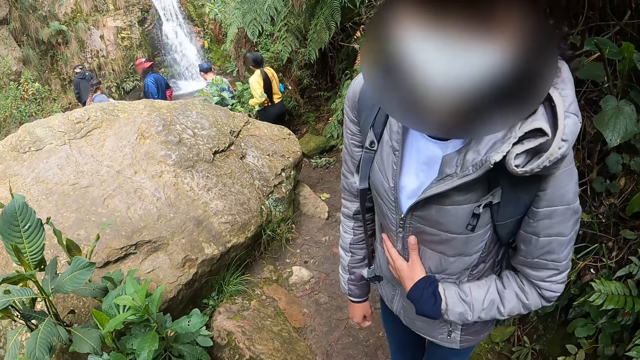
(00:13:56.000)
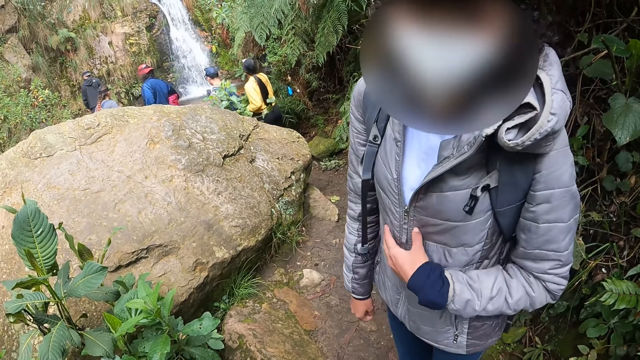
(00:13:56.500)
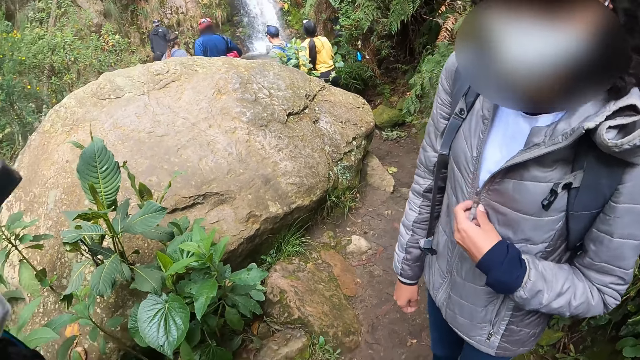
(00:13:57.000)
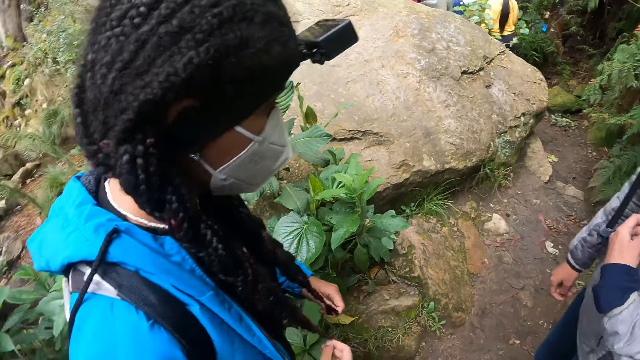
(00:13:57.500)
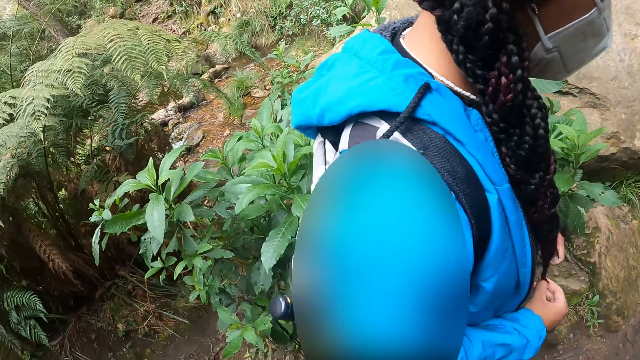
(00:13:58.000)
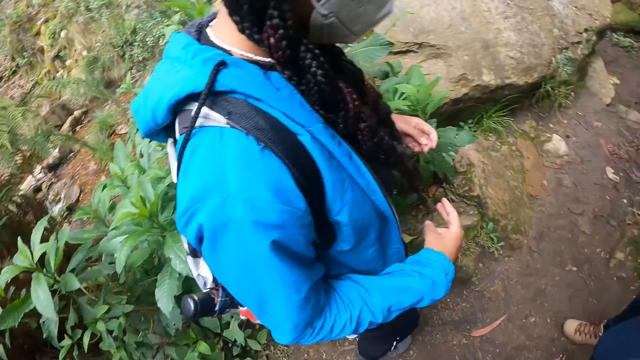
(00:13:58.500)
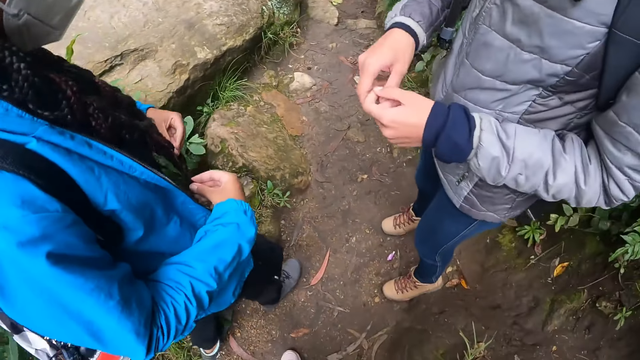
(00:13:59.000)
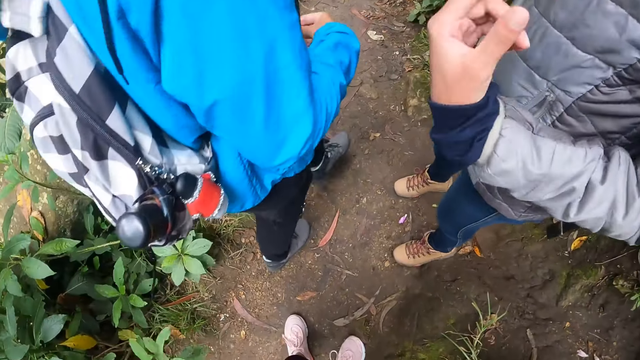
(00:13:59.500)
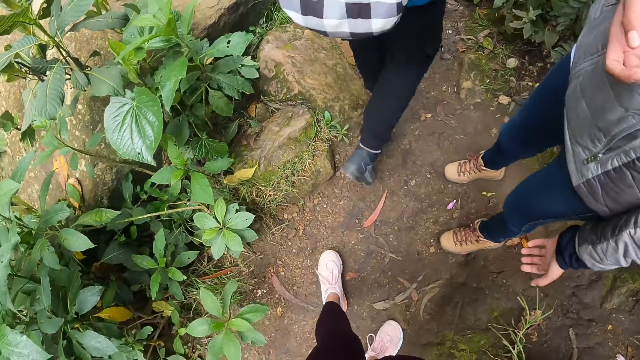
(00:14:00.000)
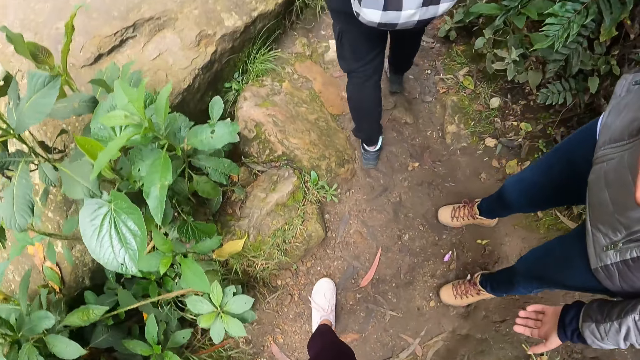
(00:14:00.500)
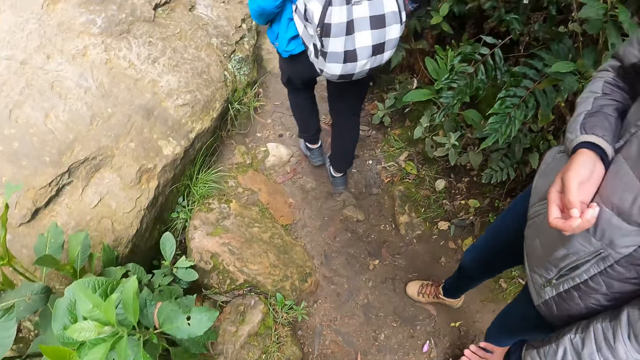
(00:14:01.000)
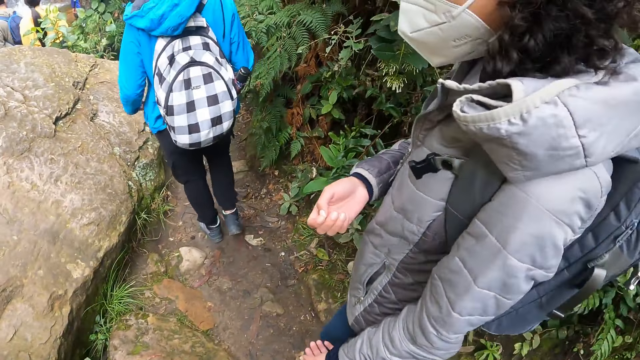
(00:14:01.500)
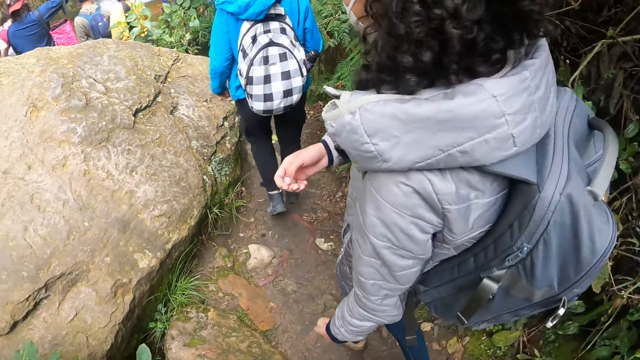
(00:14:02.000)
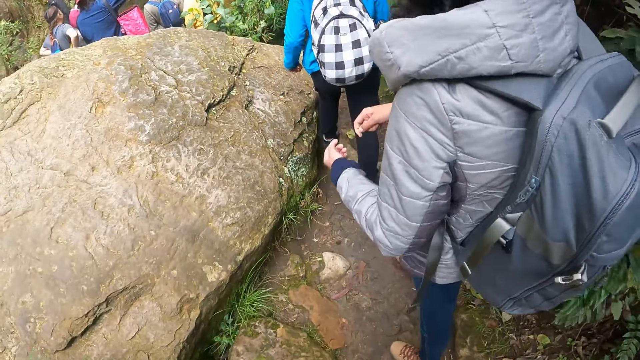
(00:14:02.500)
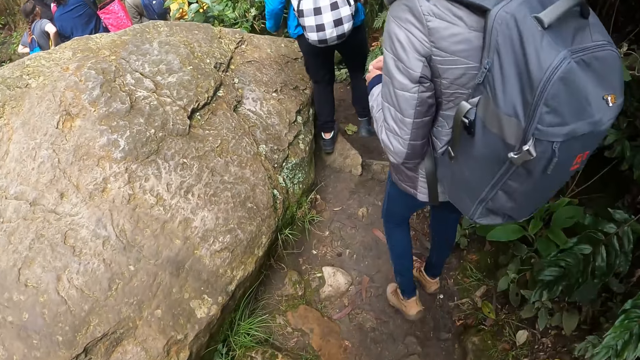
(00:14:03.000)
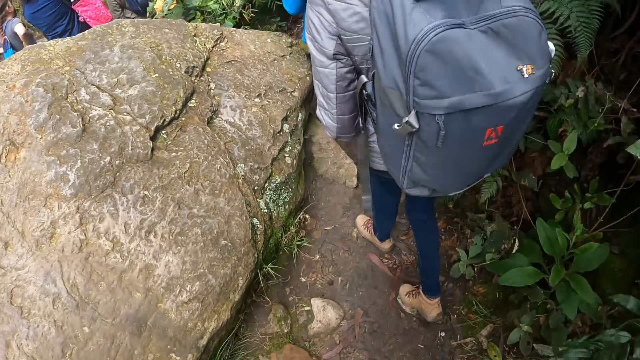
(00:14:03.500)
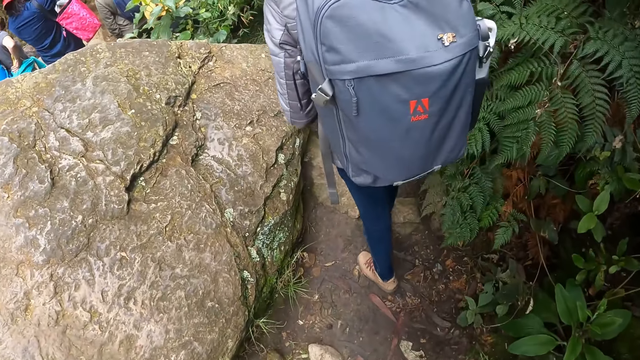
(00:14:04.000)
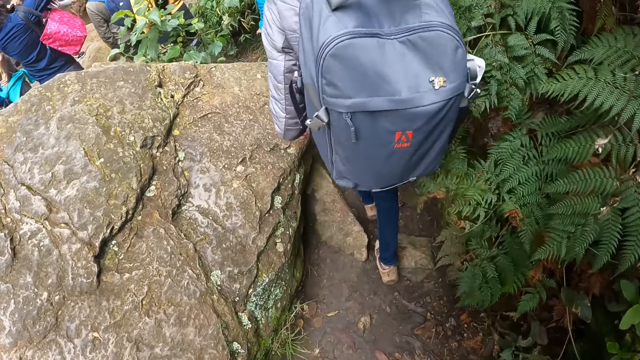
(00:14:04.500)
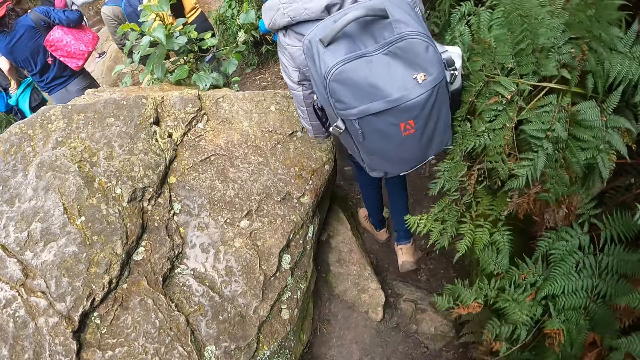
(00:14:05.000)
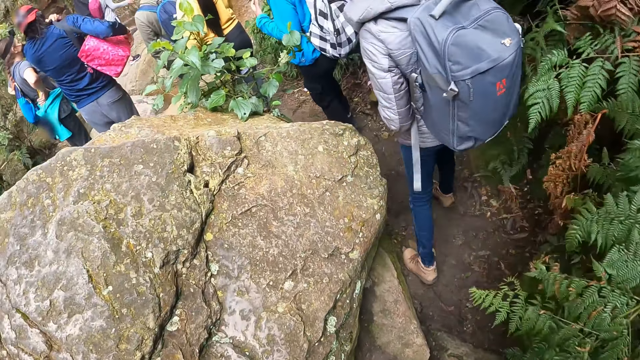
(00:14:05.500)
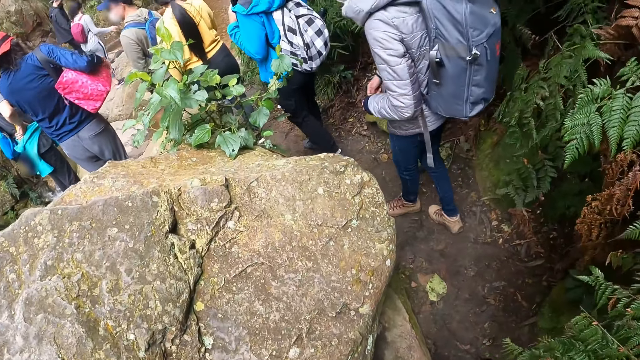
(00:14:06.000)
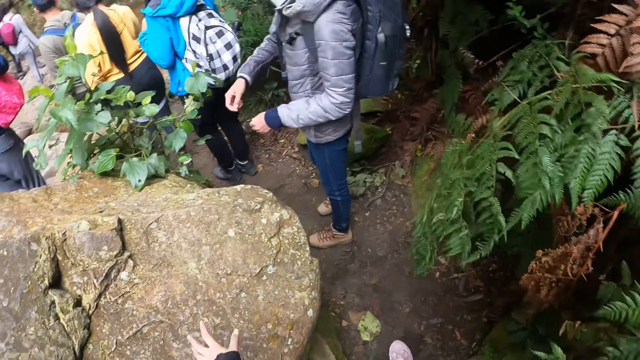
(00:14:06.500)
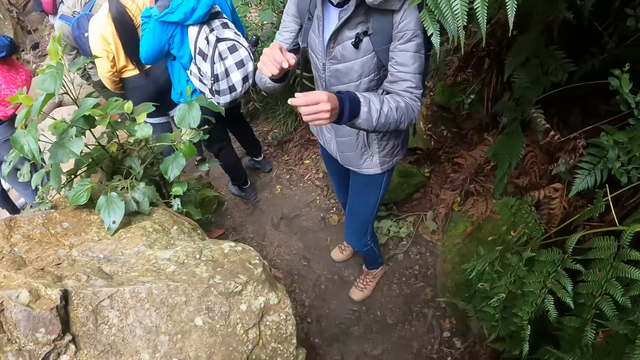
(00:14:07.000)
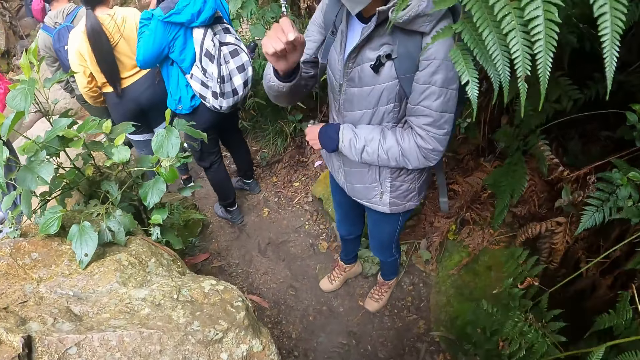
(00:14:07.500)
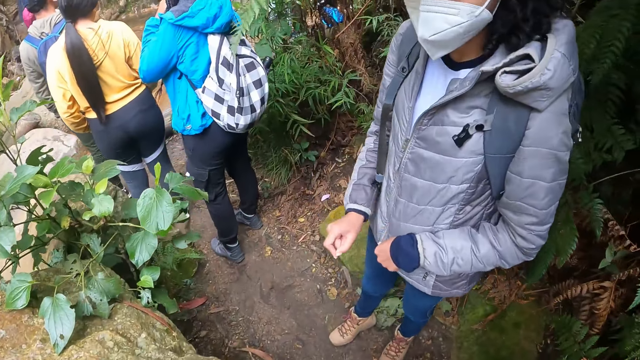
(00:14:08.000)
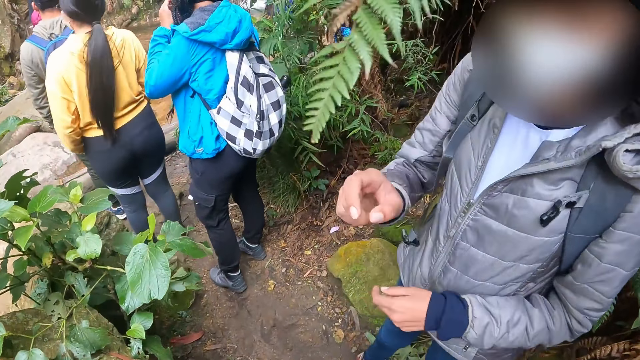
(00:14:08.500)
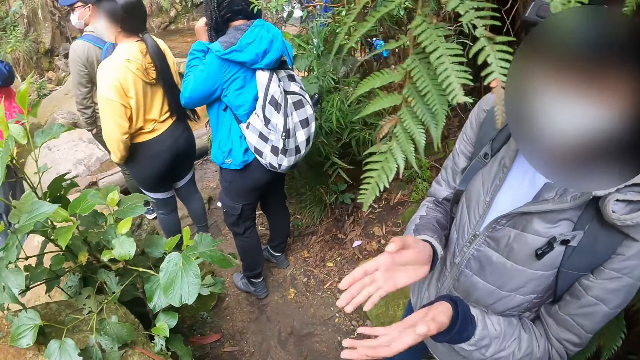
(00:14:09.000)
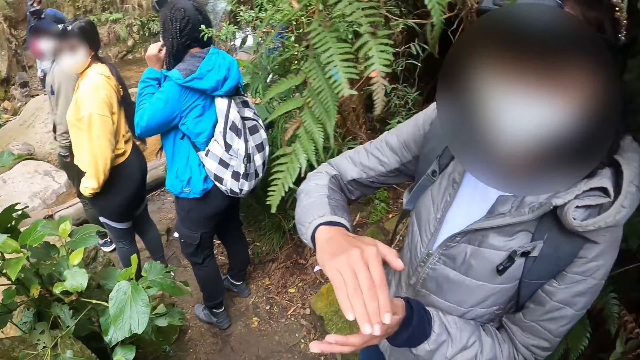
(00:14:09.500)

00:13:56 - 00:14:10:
The camera wearer walks in the forest. She touches a rock with her left hand.

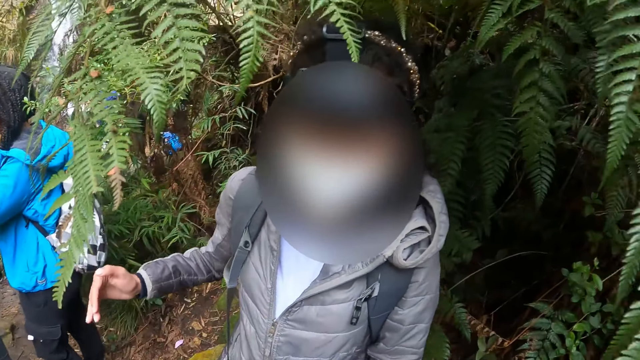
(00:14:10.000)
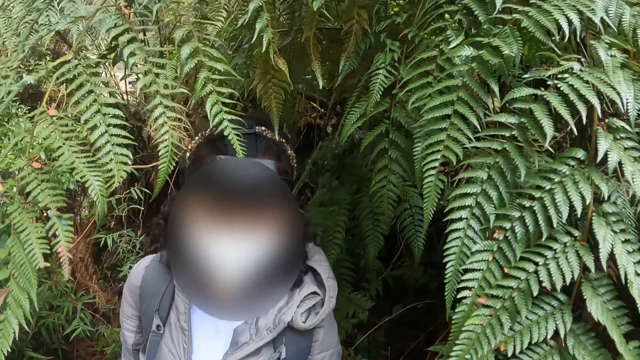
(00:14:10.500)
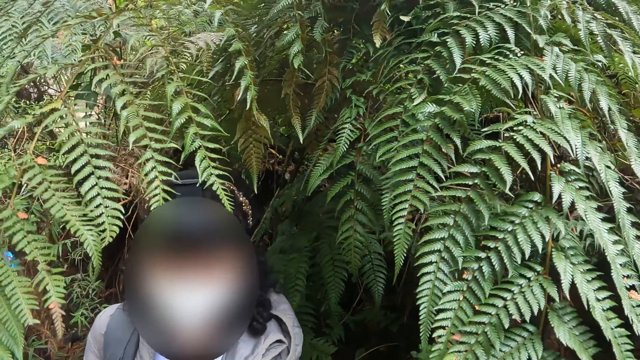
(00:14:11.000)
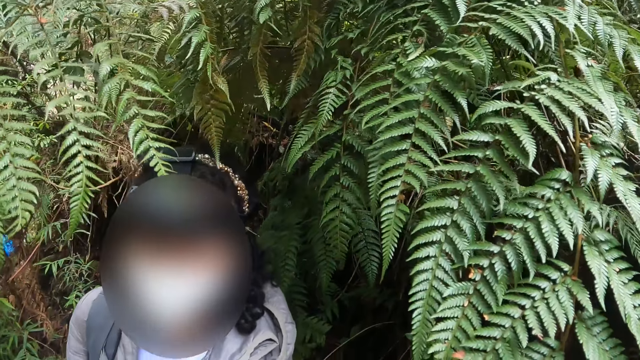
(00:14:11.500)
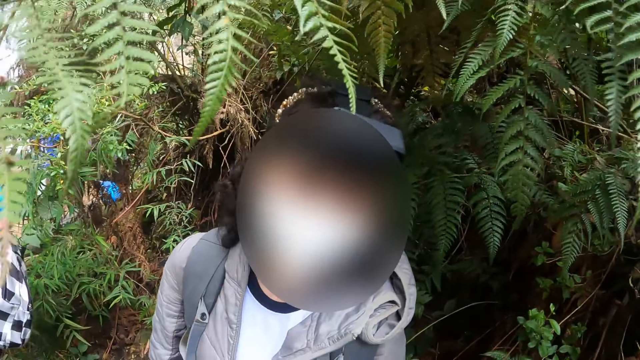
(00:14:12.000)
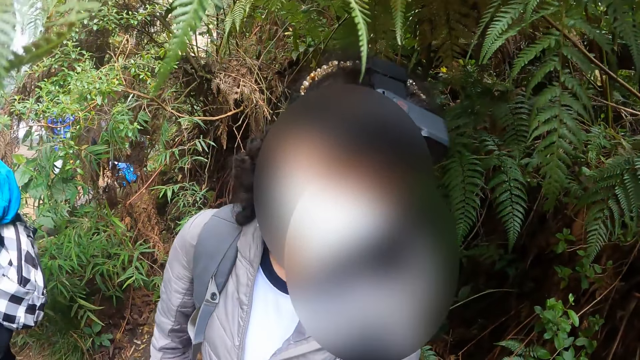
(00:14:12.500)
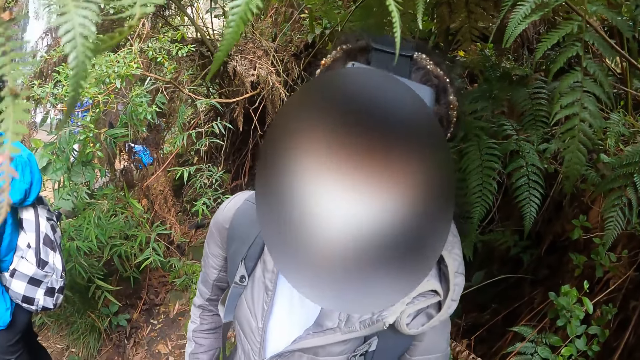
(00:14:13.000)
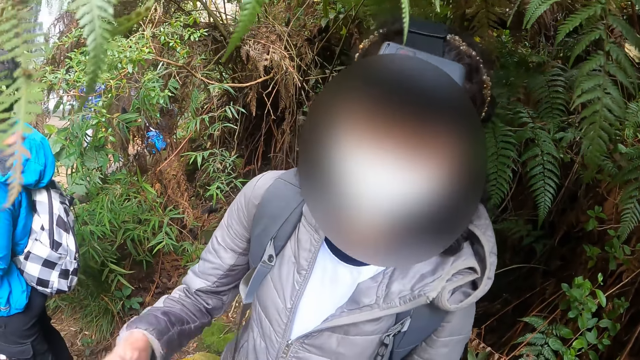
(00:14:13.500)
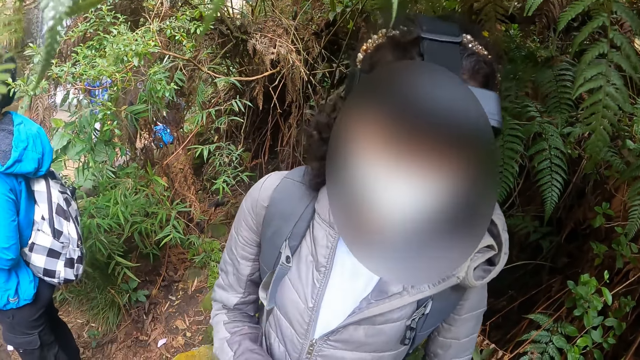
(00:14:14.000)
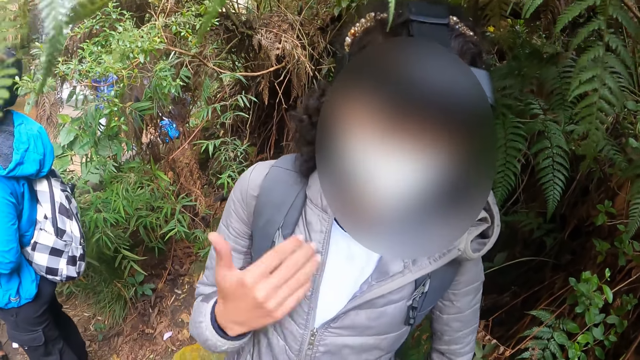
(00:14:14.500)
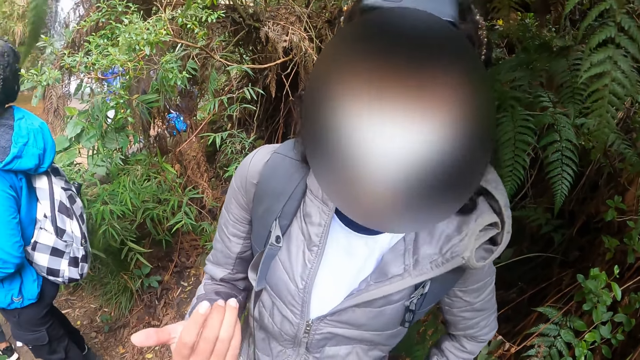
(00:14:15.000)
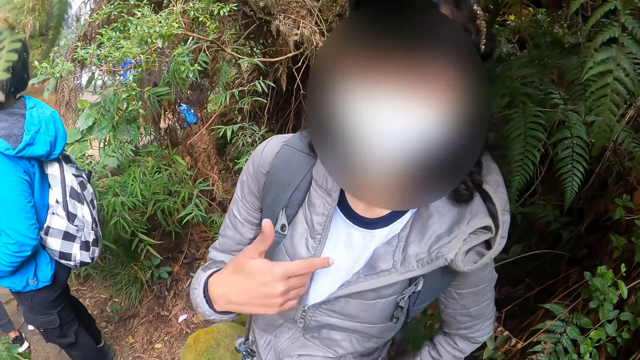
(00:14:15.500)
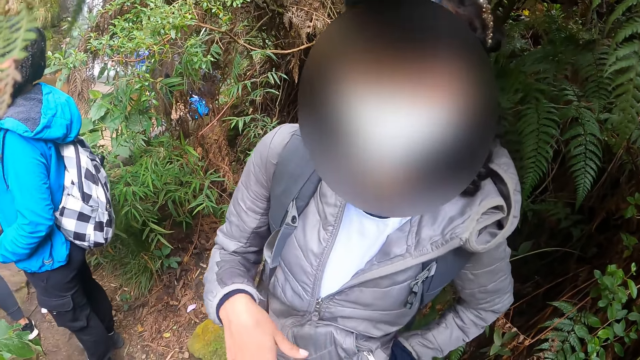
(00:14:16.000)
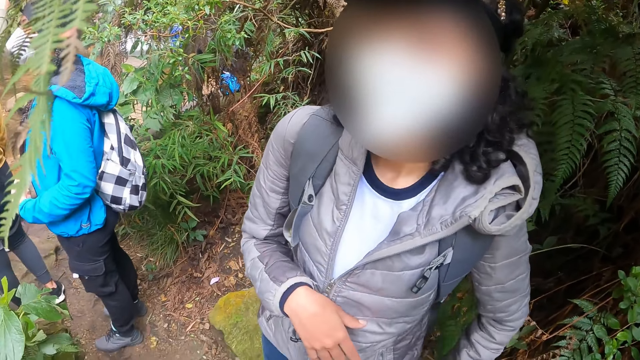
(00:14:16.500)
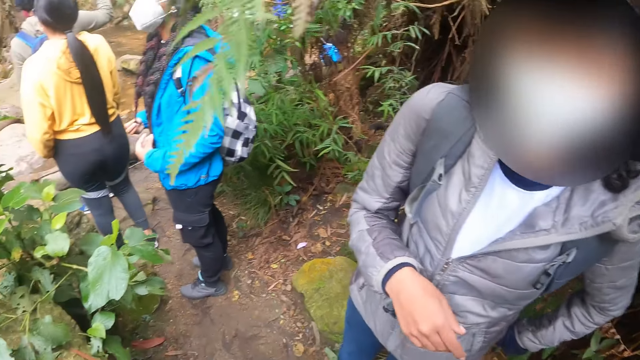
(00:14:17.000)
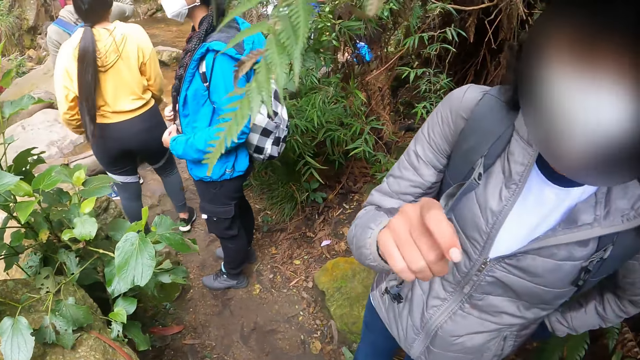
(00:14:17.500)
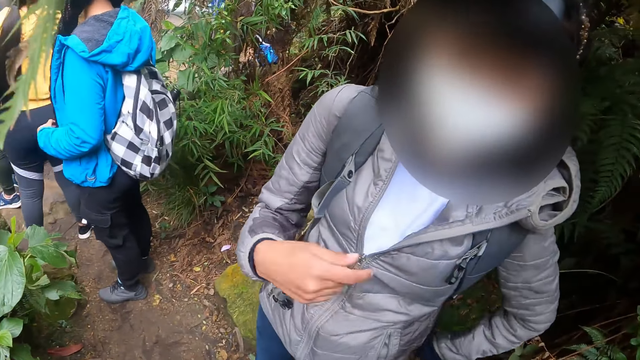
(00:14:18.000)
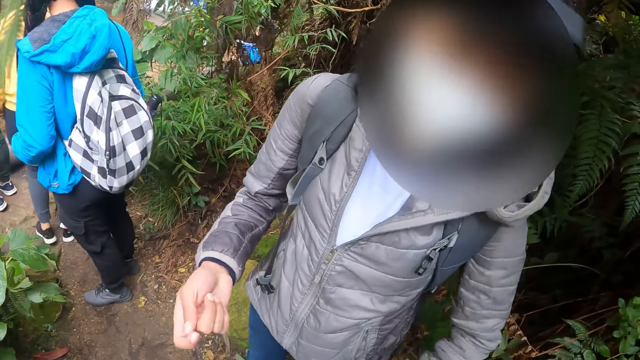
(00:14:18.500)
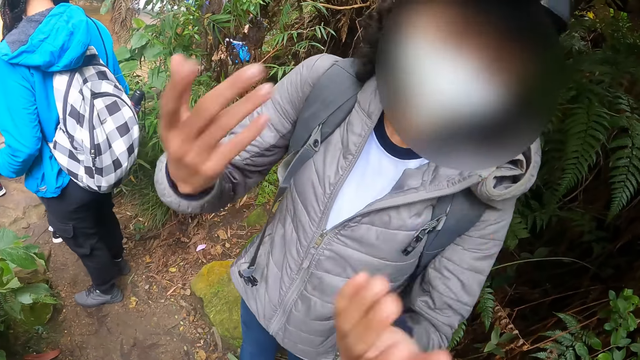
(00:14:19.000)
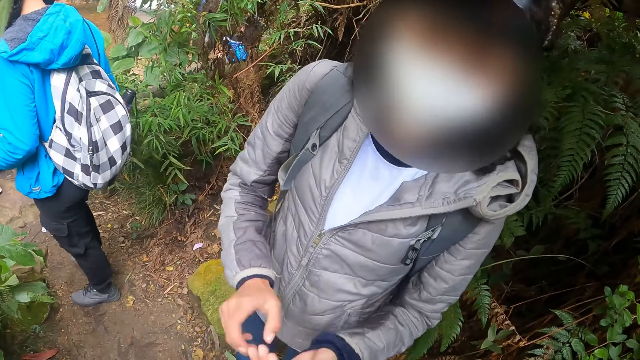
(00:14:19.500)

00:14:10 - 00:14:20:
The camera wearer talks with a woman.
